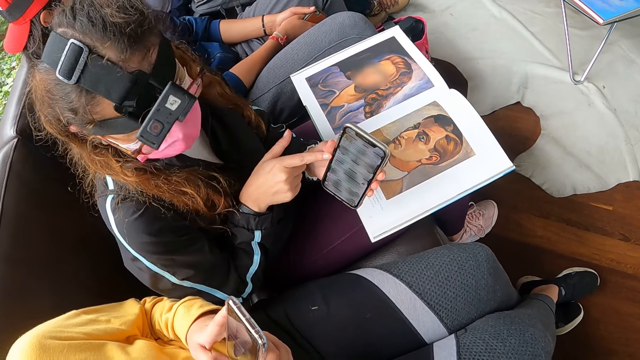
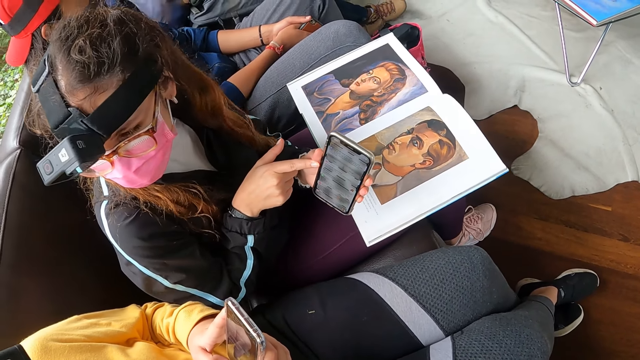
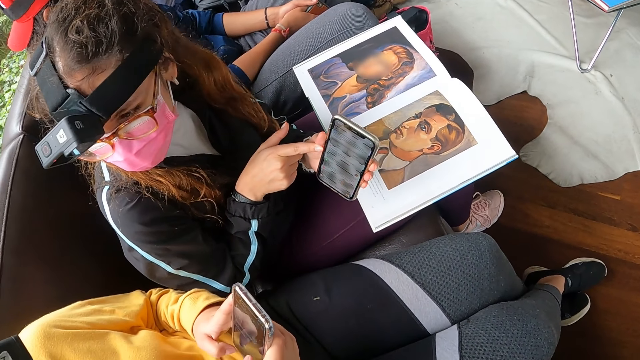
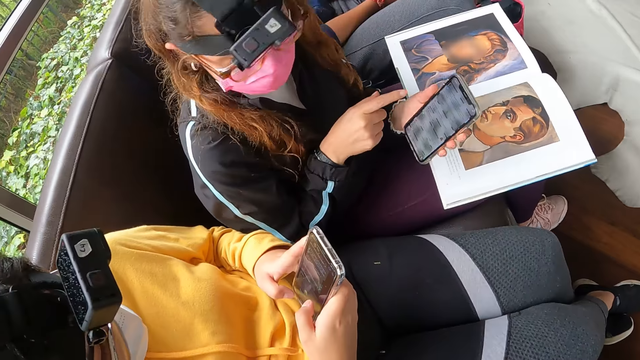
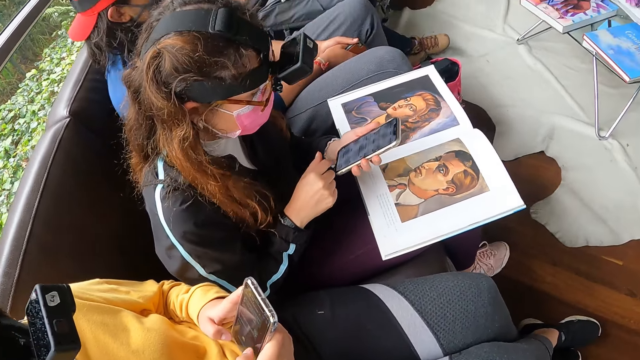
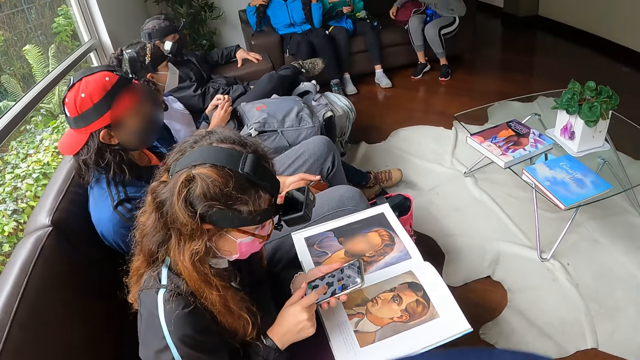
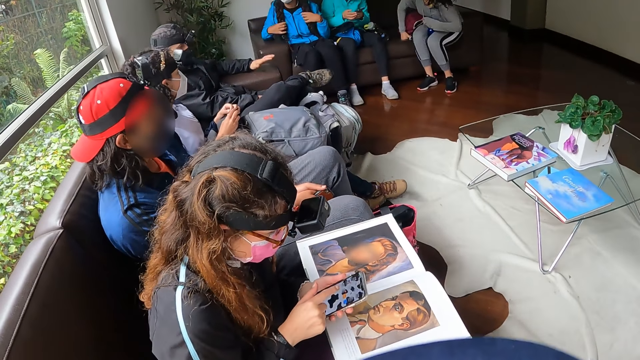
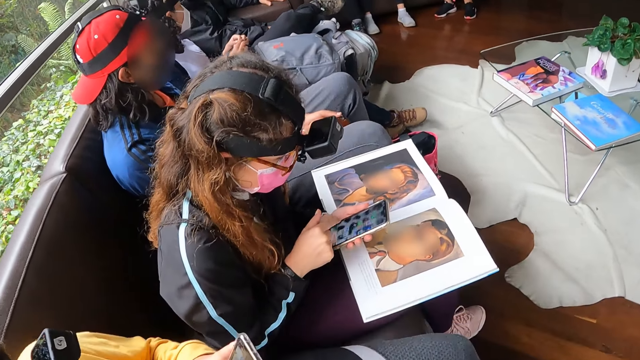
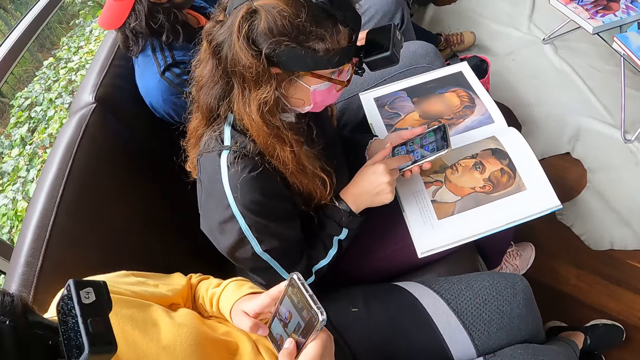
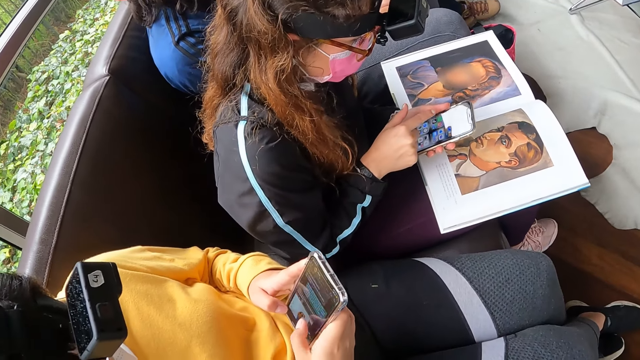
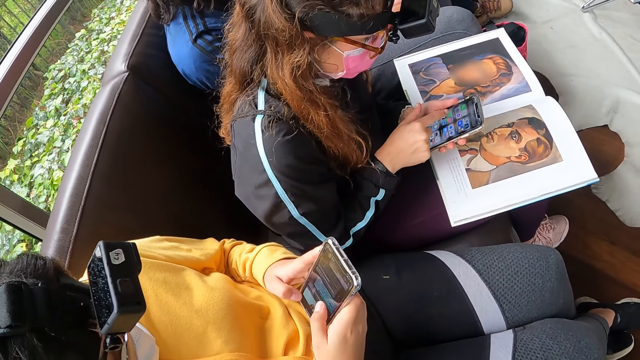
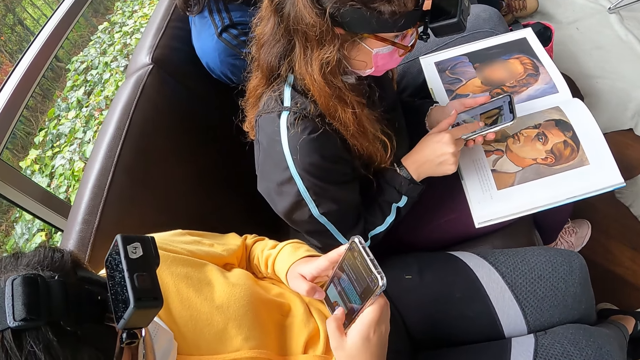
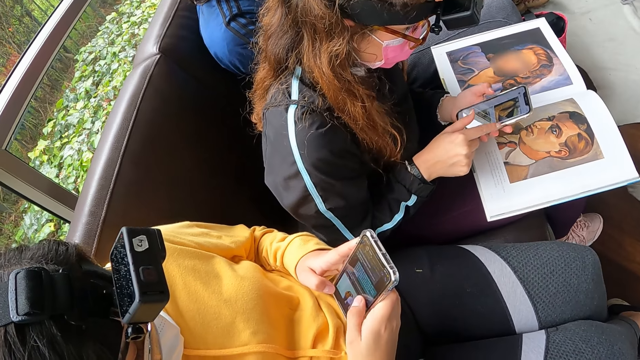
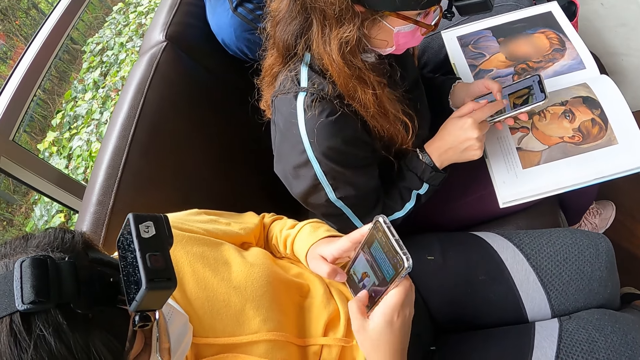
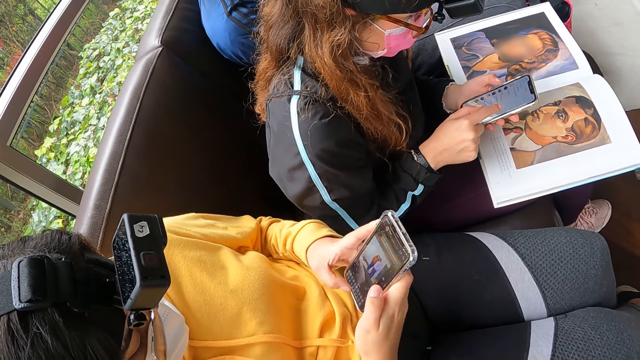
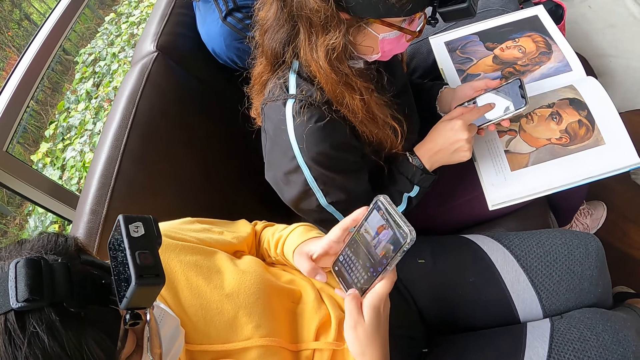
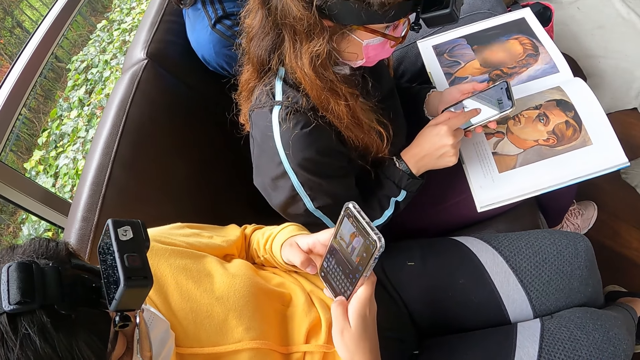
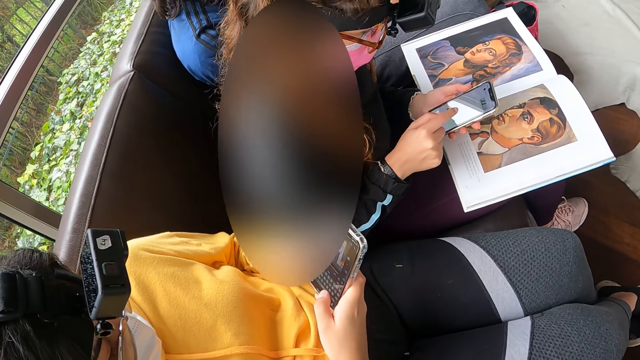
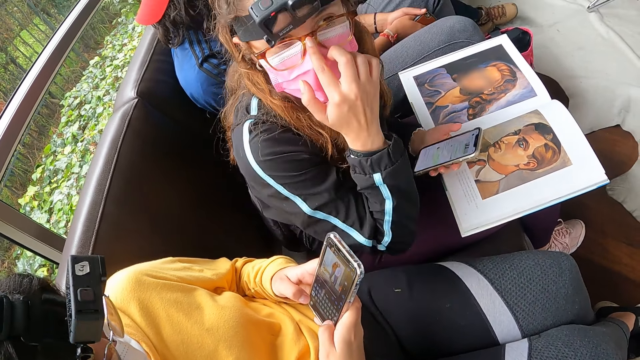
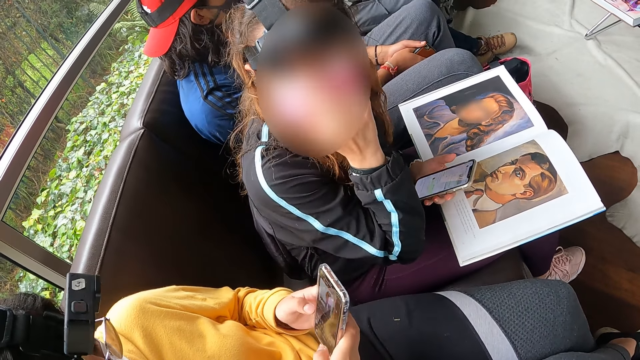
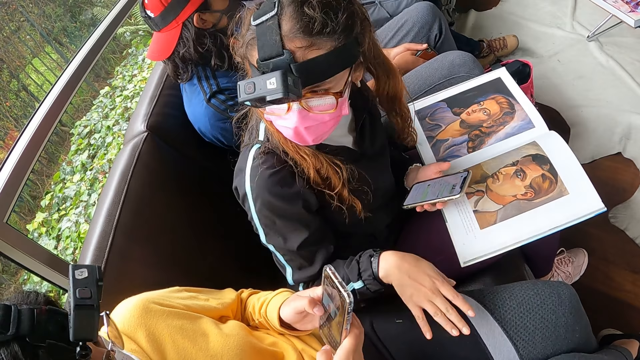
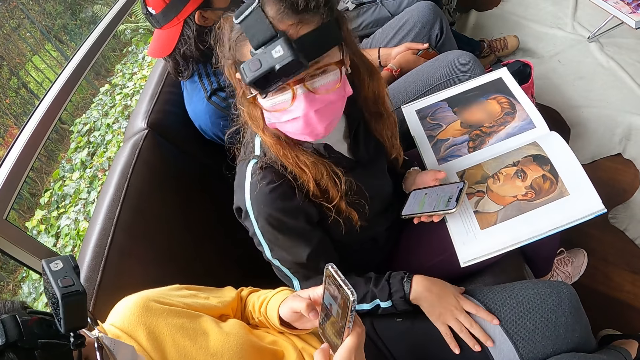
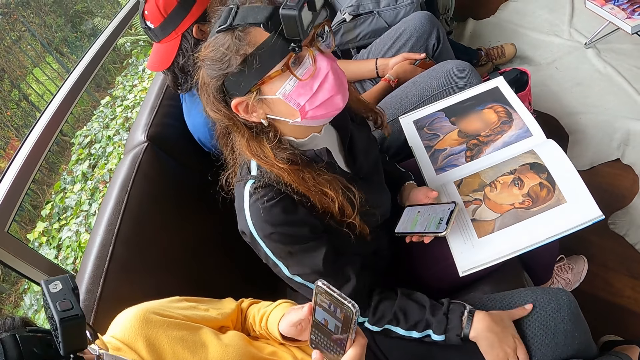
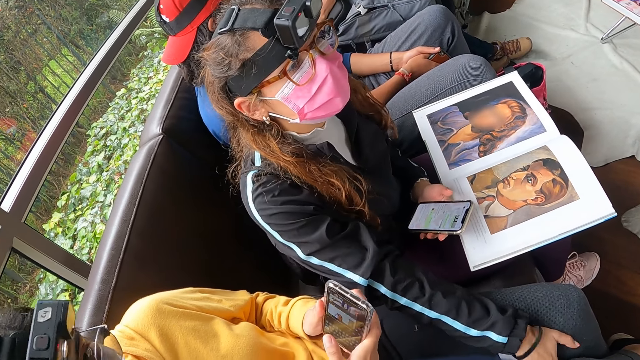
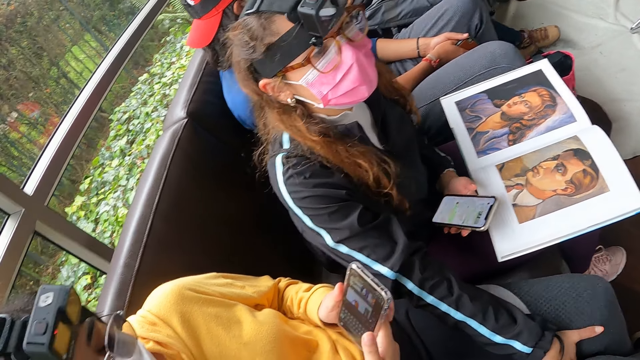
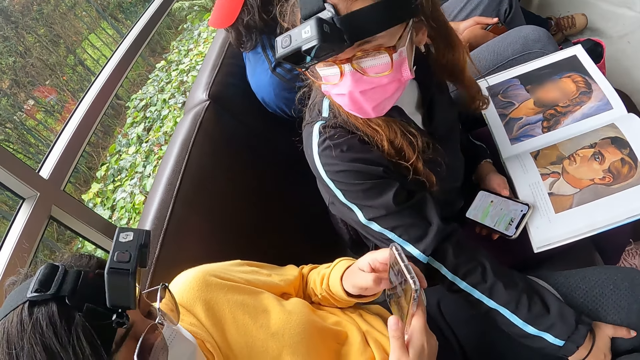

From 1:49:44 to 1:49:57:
The woman operates the mobile phone with both hands. She adjusts her glasses with her right hand. She places her right hand on the lap of another woman. She talks to the other woman.

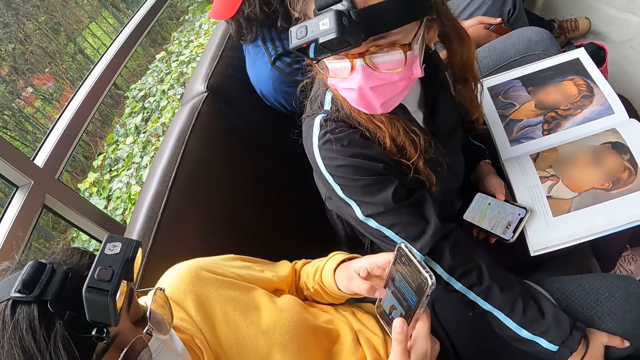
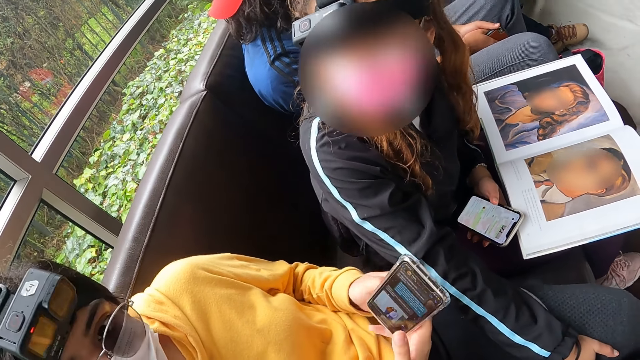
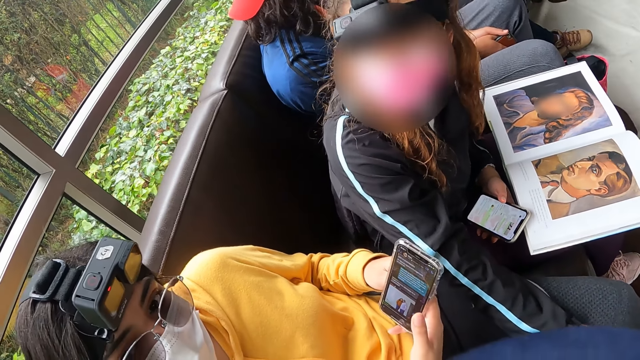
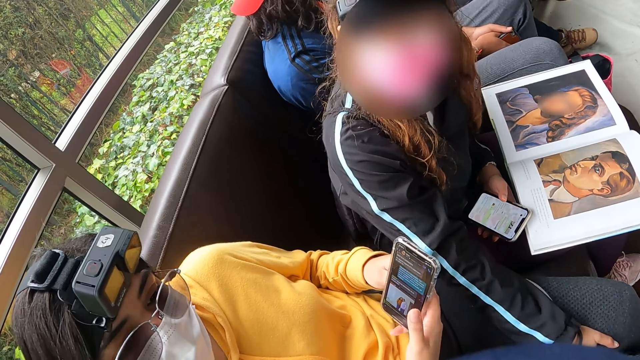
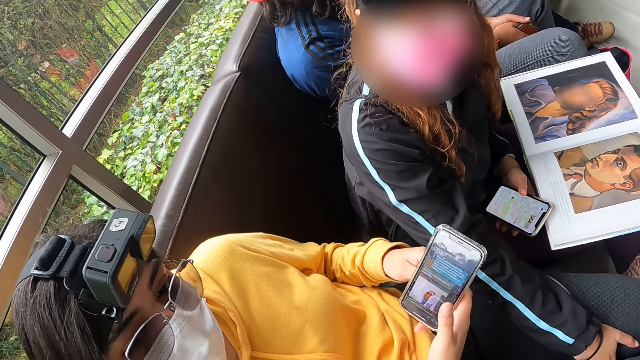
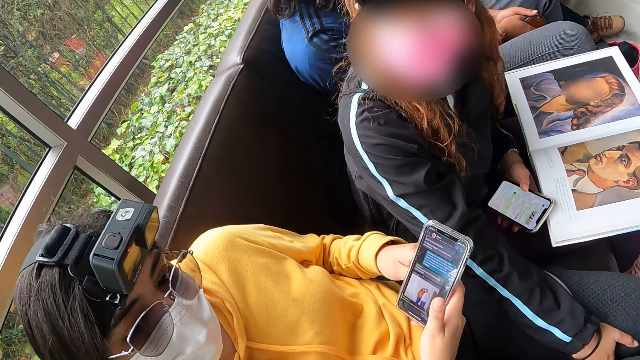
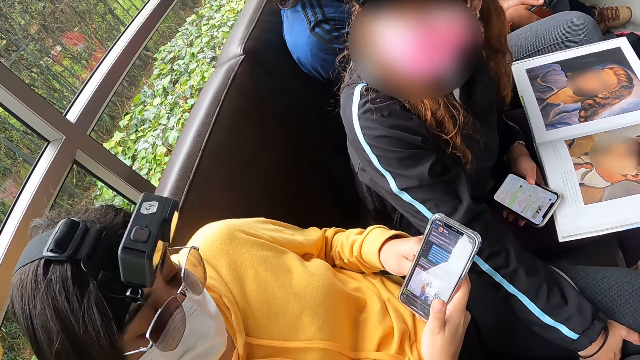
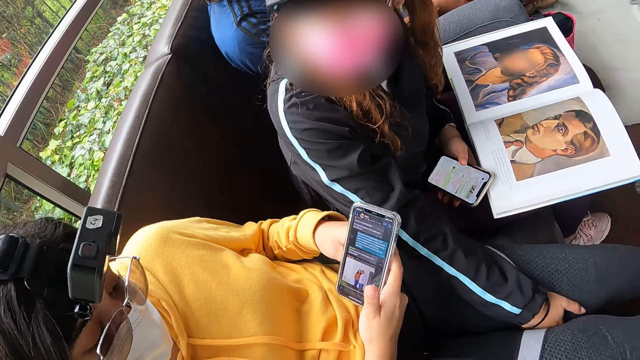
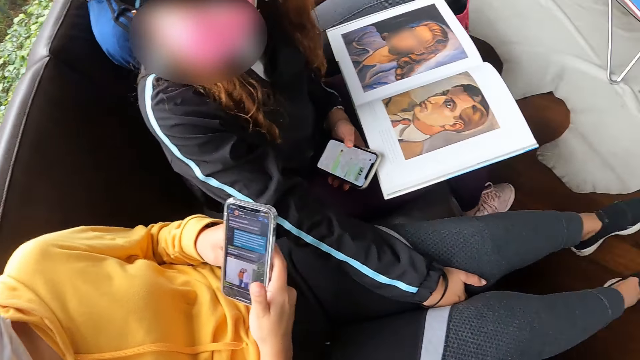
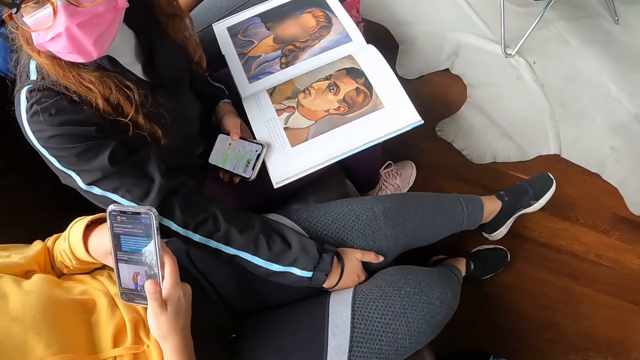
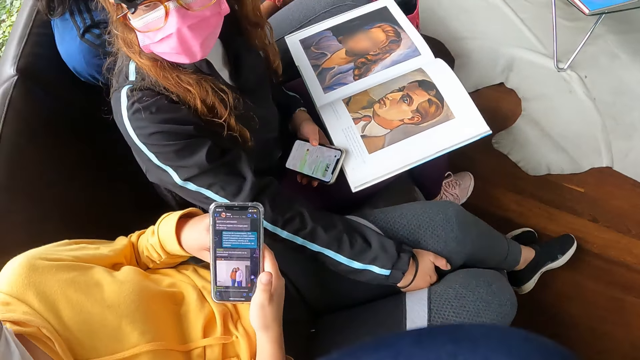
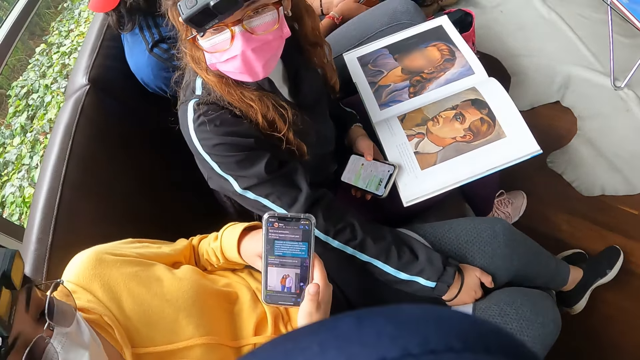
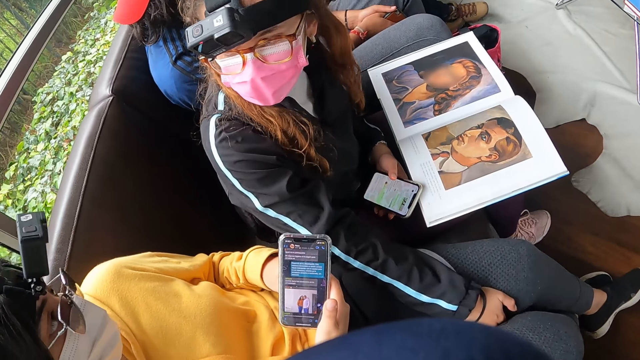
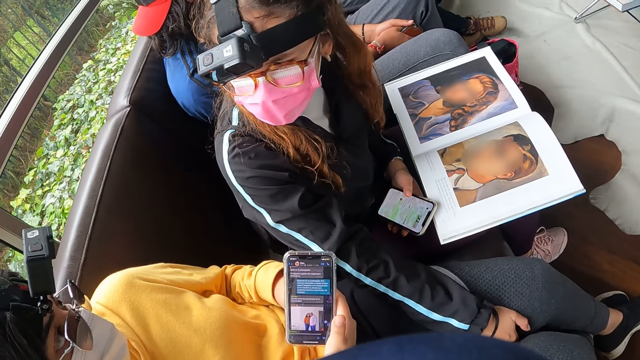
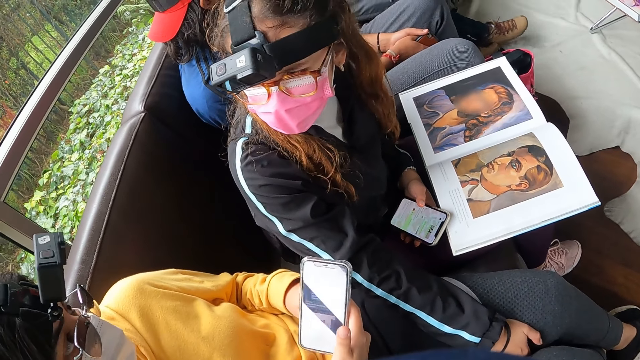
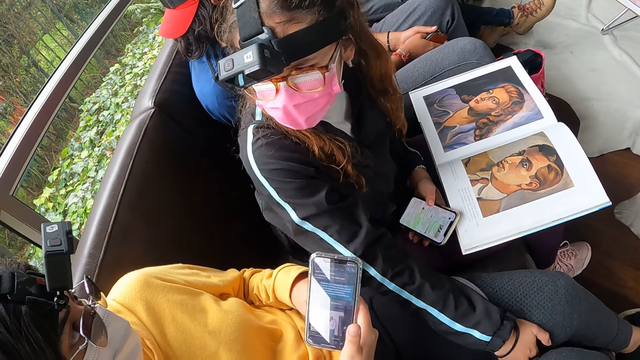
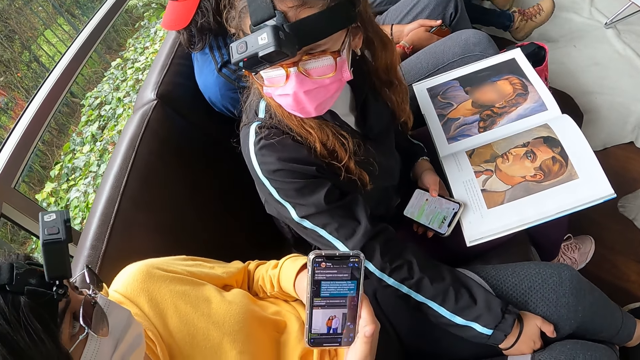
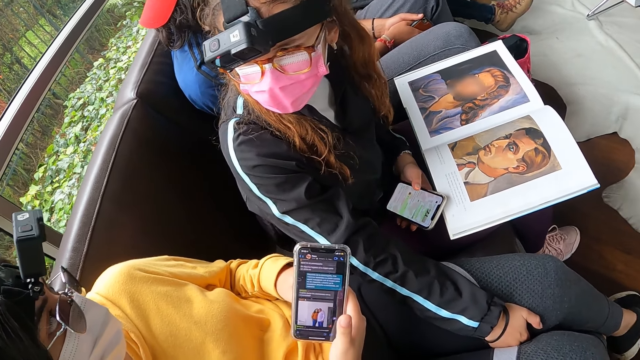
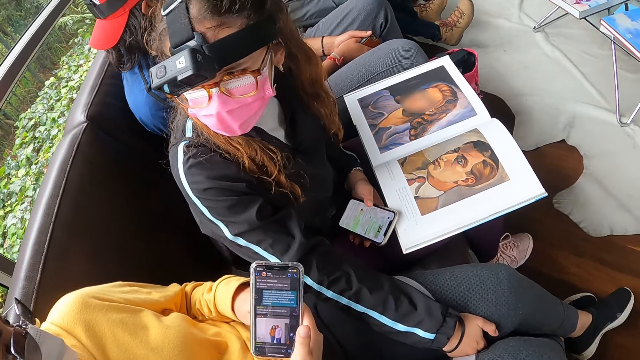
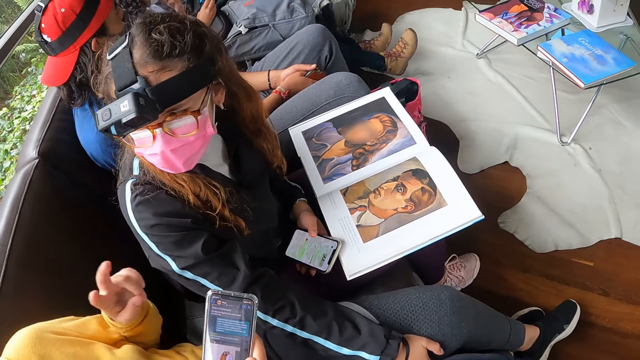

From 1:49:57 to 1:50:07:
The camera wearer interacts with the woman.
